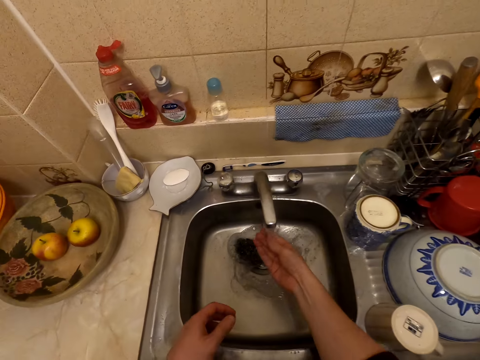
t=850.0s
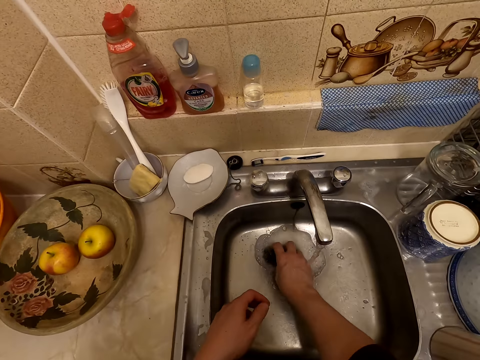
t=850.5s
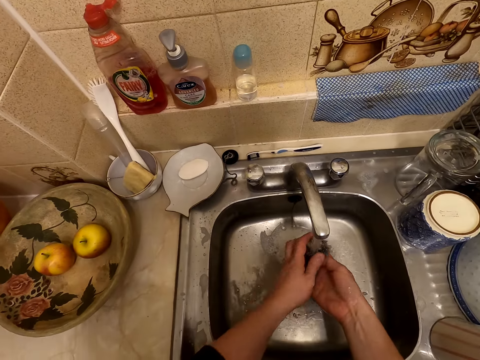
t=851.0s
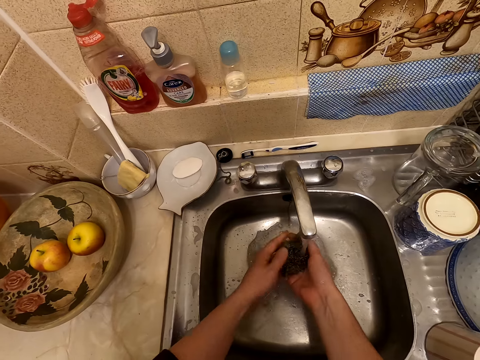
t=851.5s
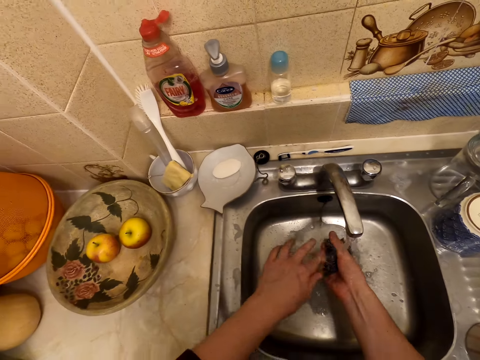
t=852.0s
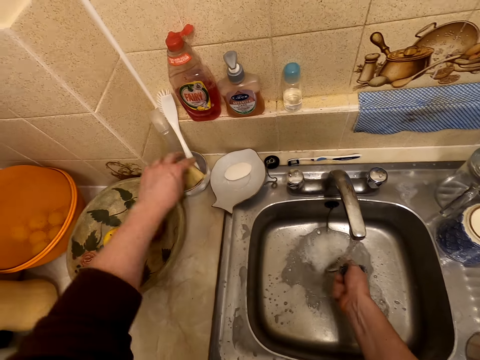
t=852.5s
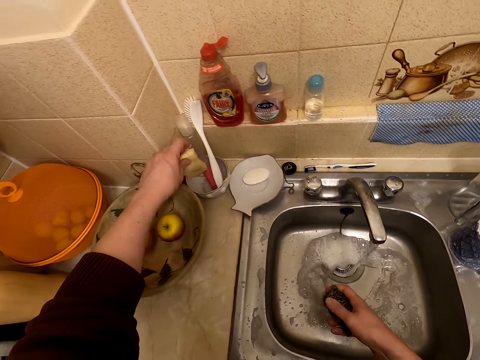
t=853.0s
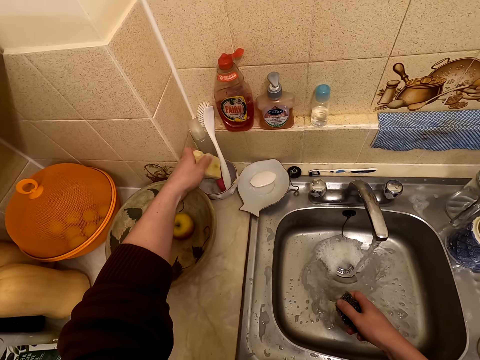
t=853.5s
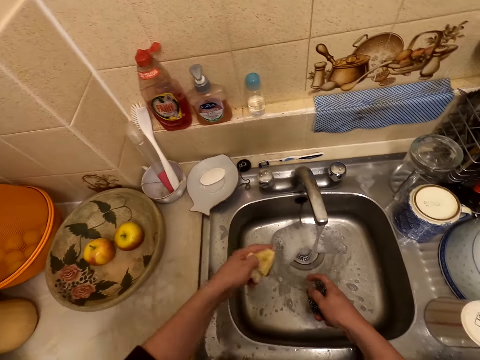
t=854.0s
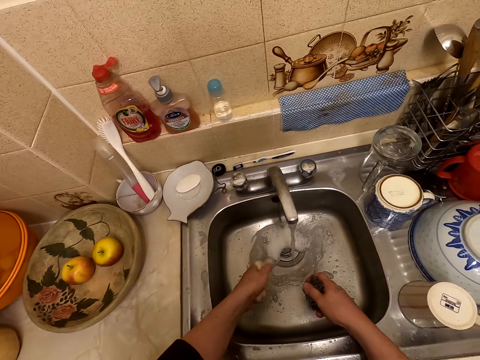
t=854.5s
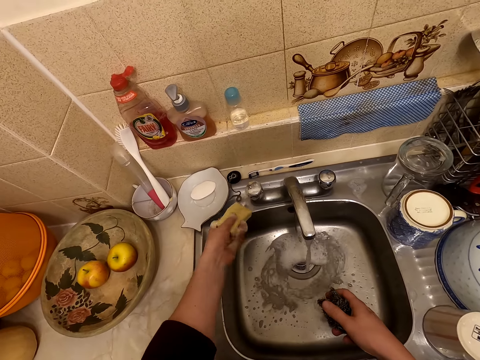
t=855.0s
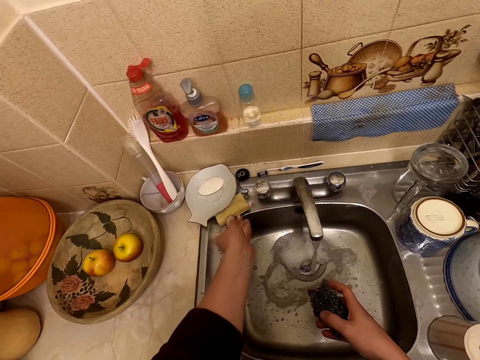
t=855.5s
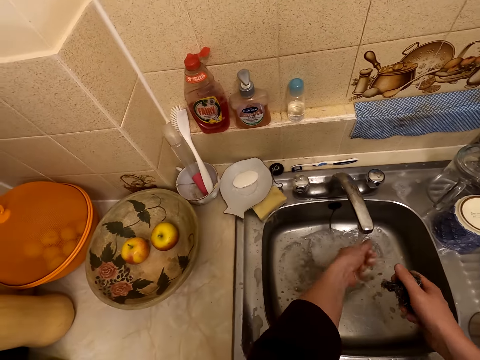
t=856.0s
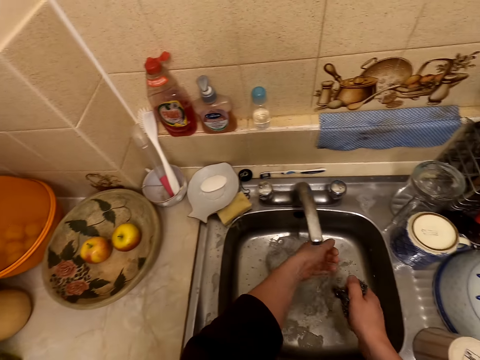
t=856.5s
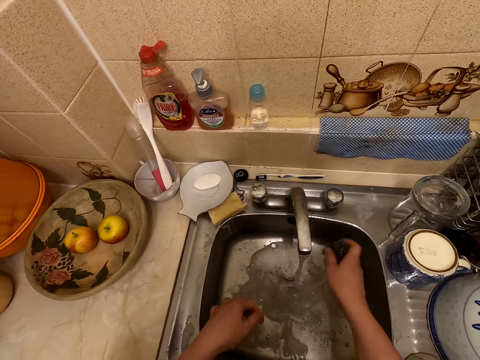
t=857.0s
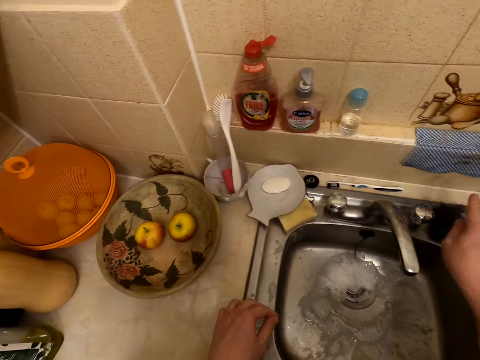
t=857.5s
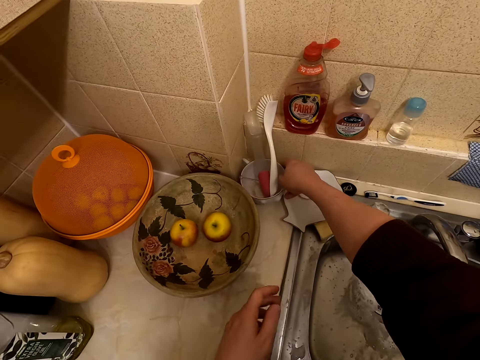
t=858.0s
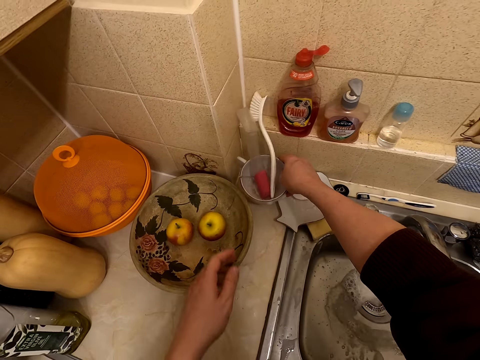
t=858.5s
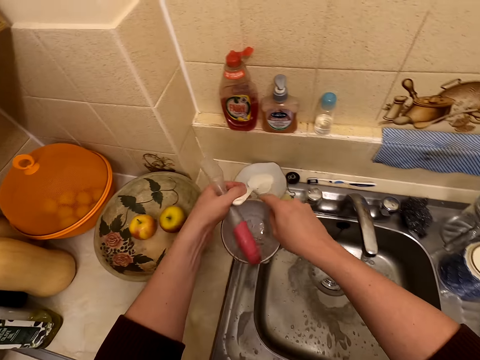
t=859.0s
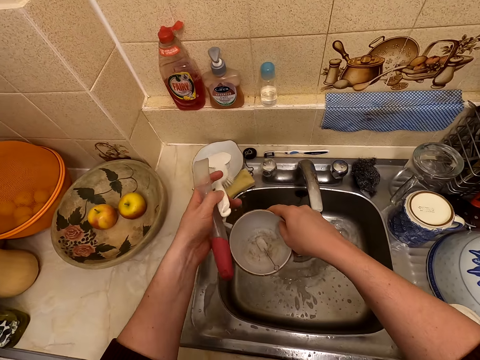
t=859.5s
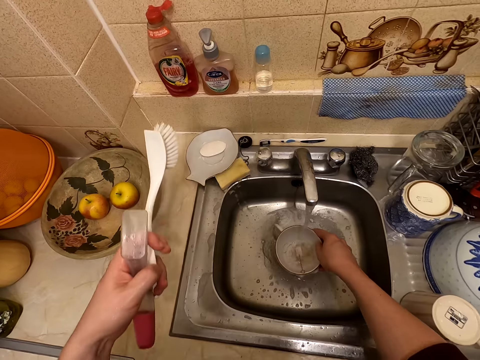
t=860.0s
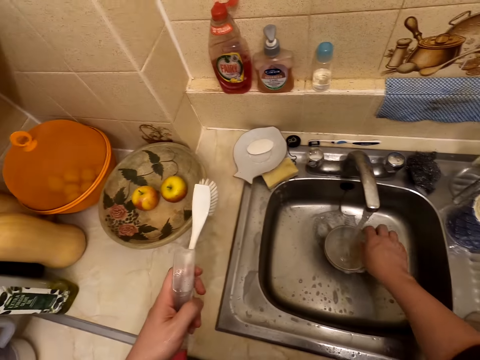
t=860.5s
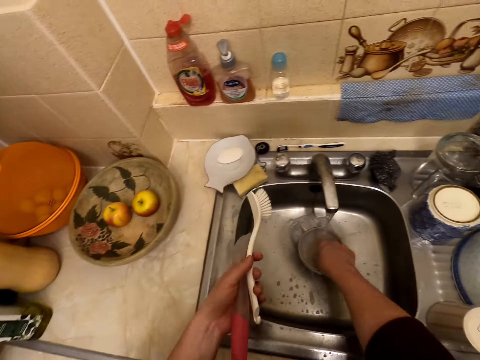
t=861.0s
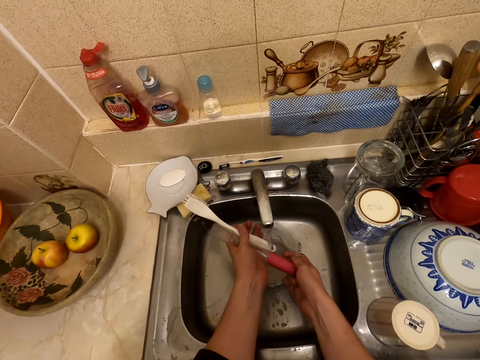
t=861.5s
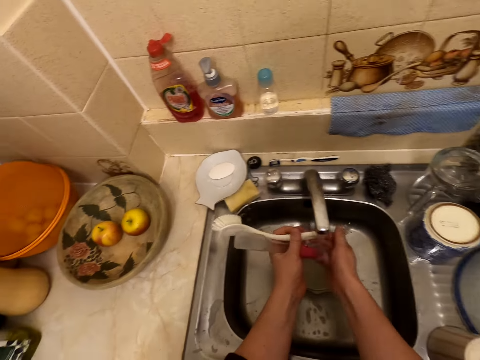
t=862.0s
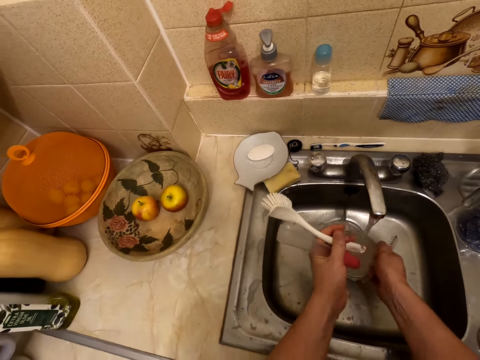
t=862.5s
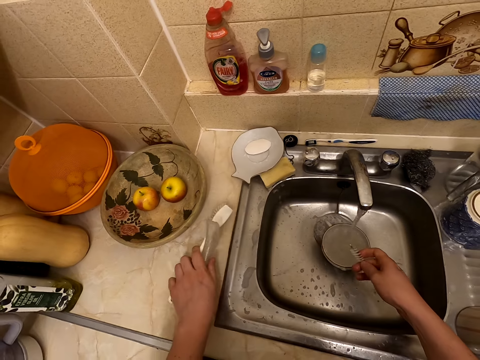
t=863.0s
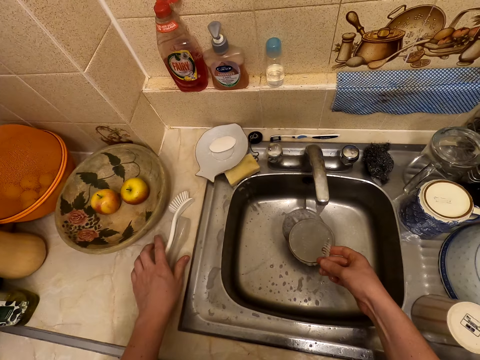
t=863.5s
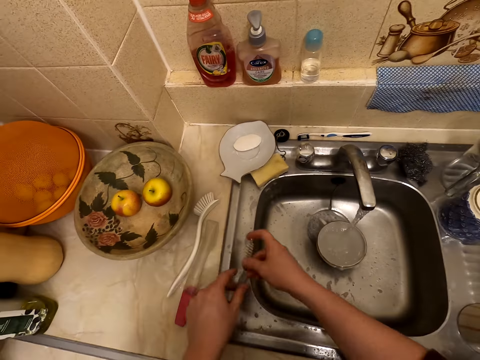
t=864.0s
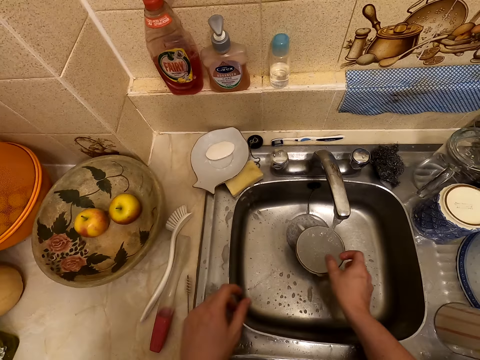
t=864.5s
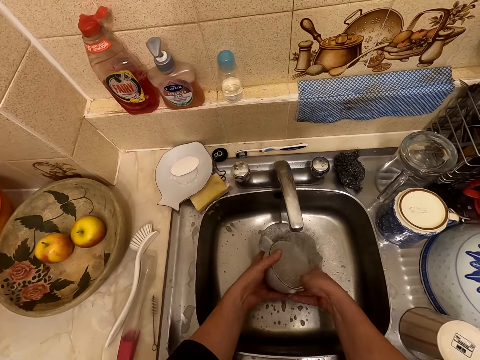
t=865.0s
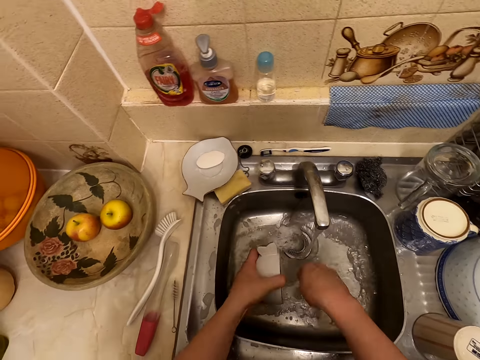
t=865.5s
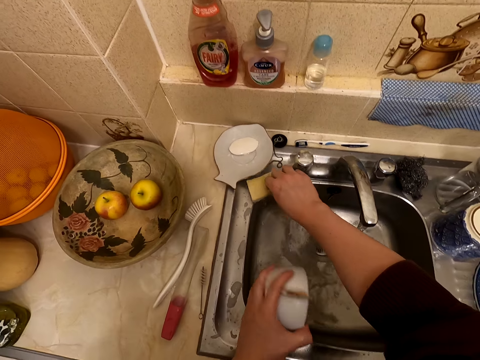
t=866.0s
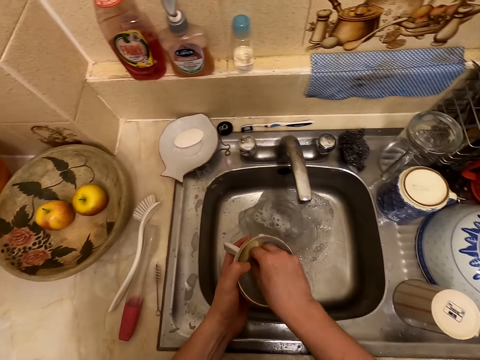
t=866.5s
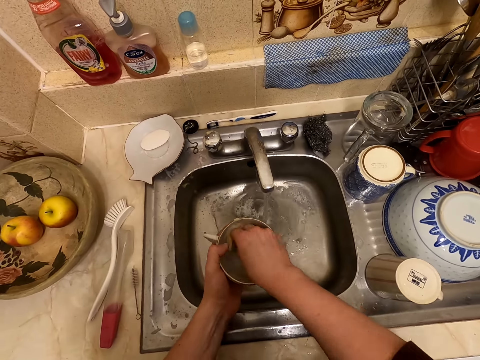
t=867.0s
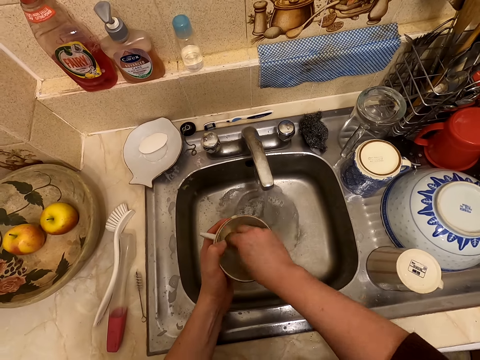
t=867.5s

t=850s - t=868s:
The camera wearer rinses the scrubber. They rinse the right hand. They take a steel wool and squeeze the steel wool. They take a washing sponge, squeeze the washing sponge and put the washing sponge on the sink surface. They rinse the left hand. They pass the steel wool on the water and put the steel wool on the sink surface. They take a bowl. They hold the items in the bowl. They put the bowl in the sink. They take a brush. They rinse the items on the water. They put the items on the sink surface. They put the brush on the sink surface. They take the bowl. They pour water in the sink. They take the washing sponge and wash the bowl with the washing sponge.

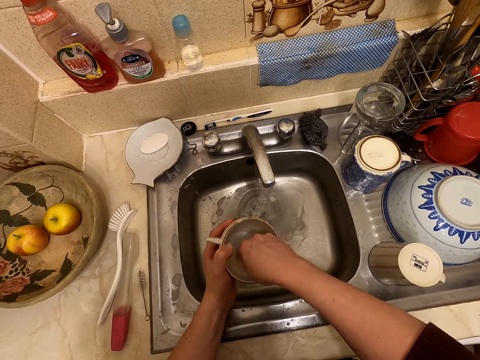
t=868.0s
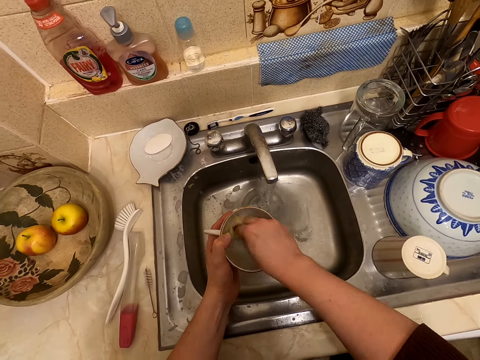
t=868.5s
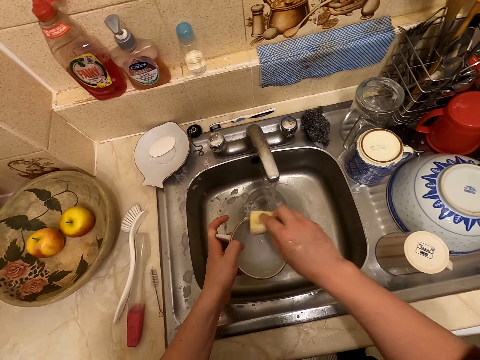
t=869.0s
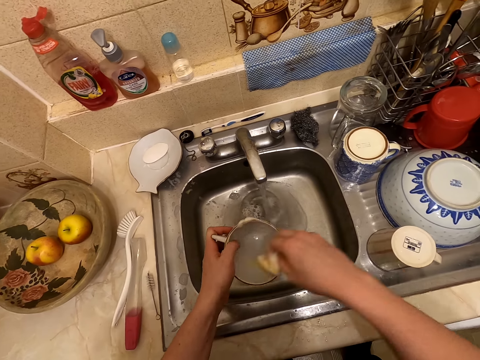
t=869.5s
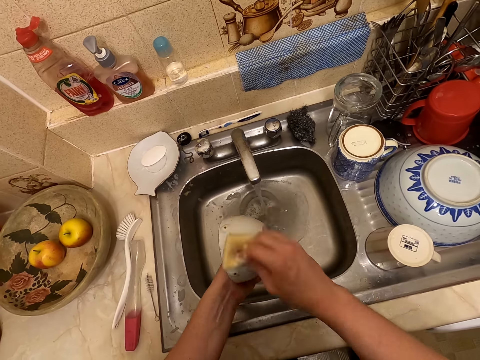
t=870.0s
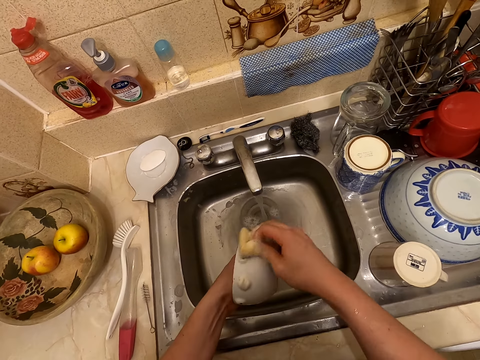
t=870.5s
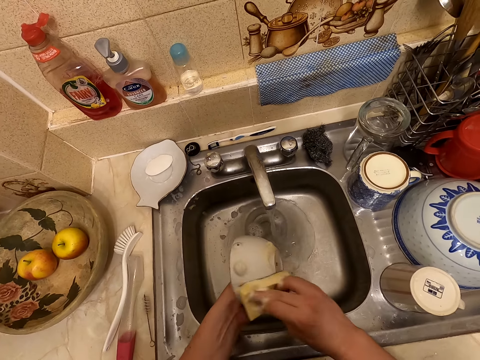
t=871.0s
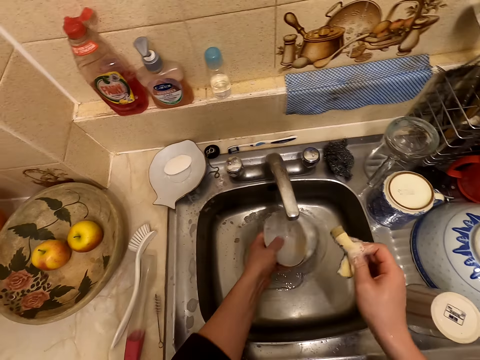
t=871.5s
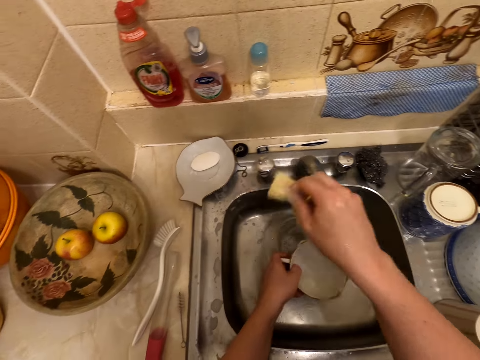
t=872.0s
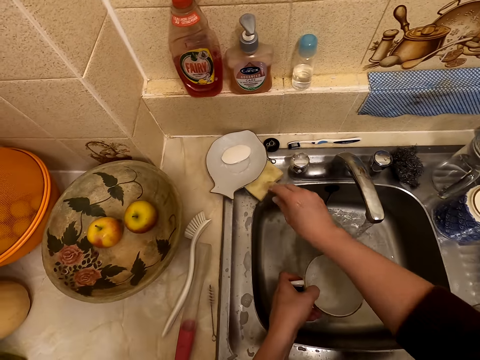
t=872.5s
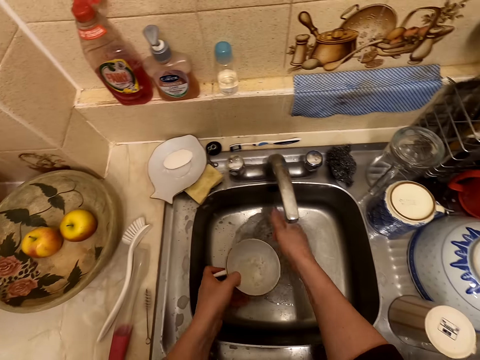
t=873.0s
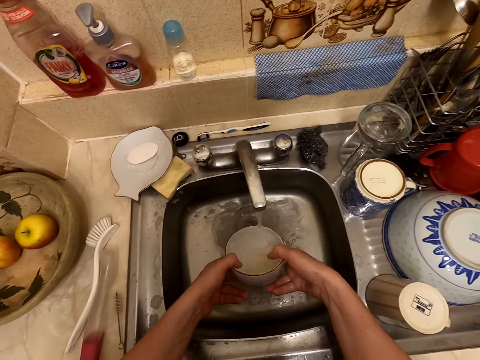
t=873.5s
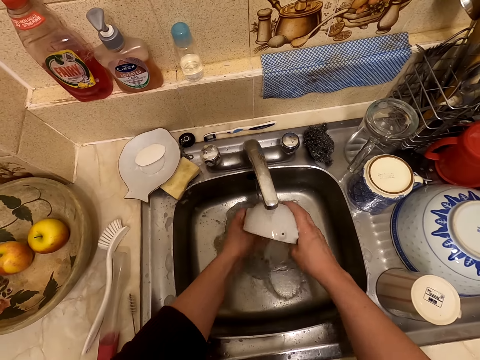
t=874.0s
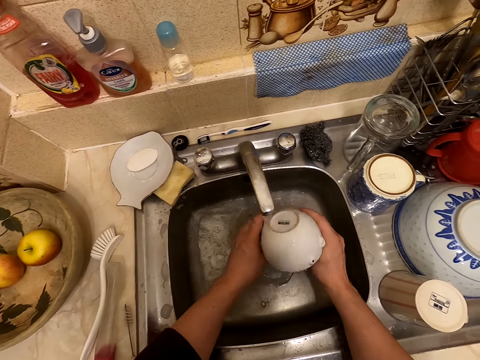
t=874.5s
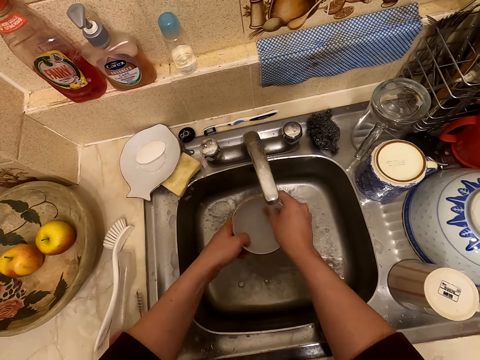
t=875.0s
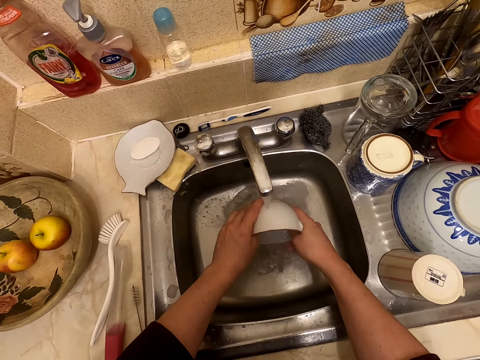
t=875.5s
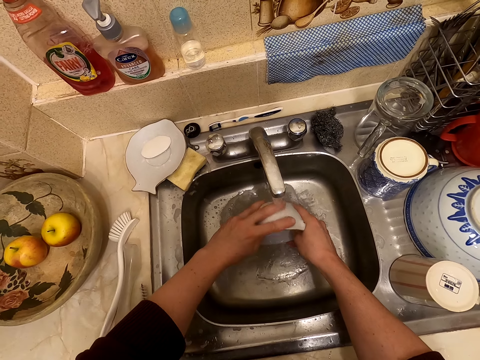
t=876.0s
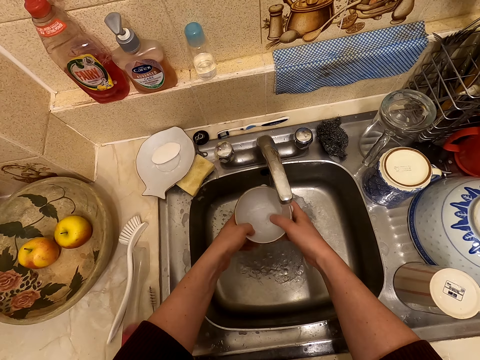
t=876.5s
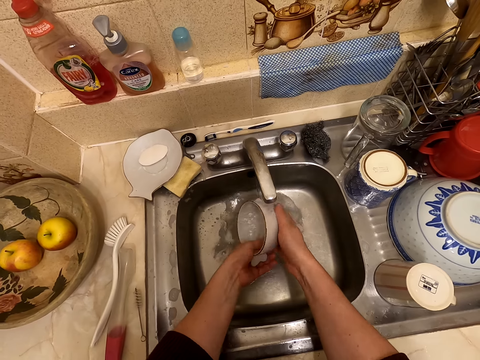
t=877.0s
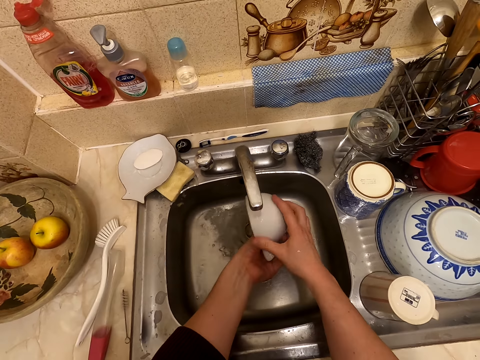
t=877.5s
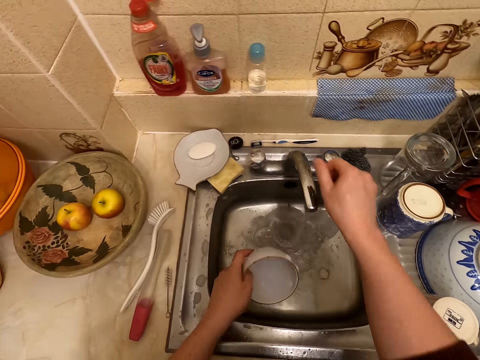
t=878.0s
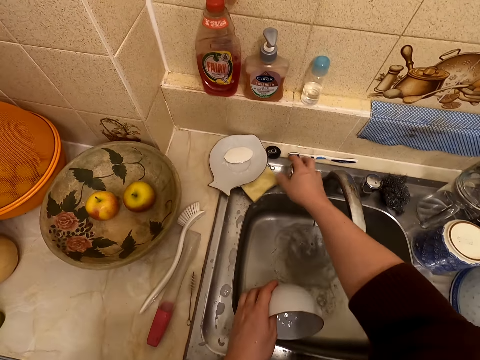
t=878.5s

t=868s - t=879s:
The camera wearer puts the washing sponge on the surface. They rinse the hand and rinse the bowl.
